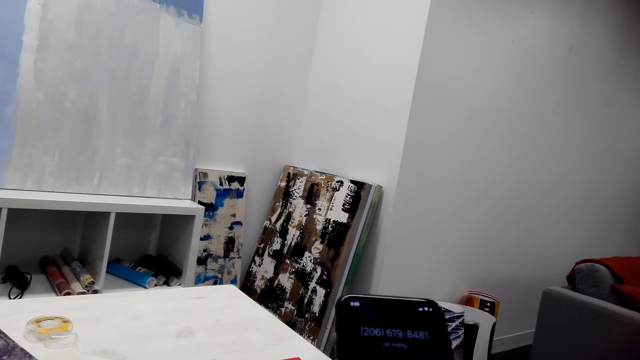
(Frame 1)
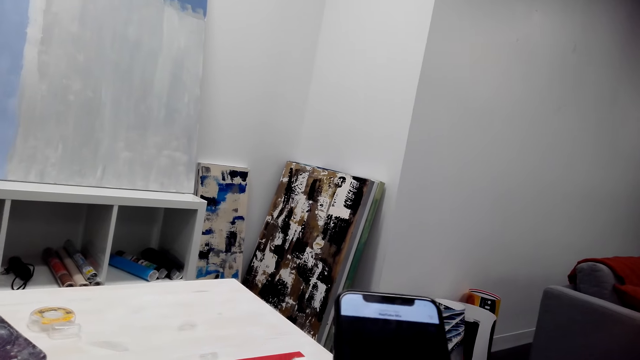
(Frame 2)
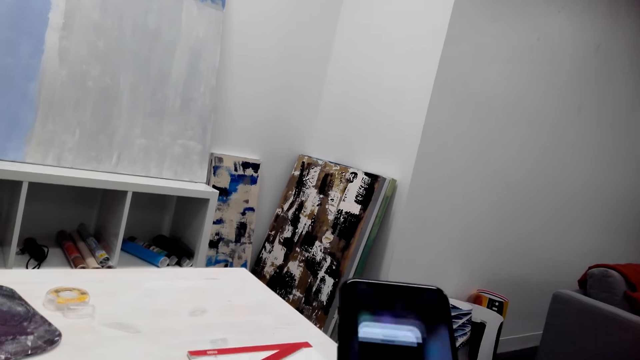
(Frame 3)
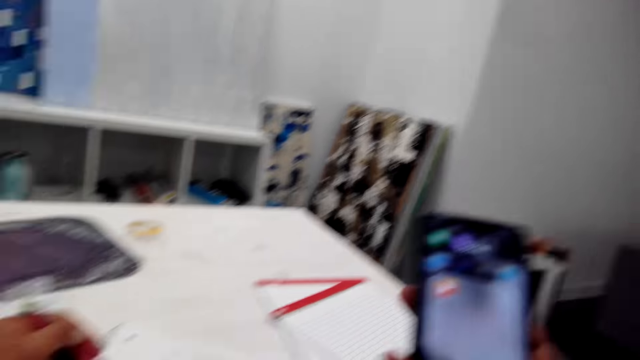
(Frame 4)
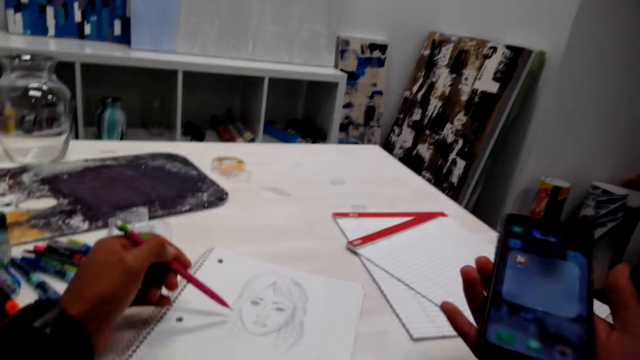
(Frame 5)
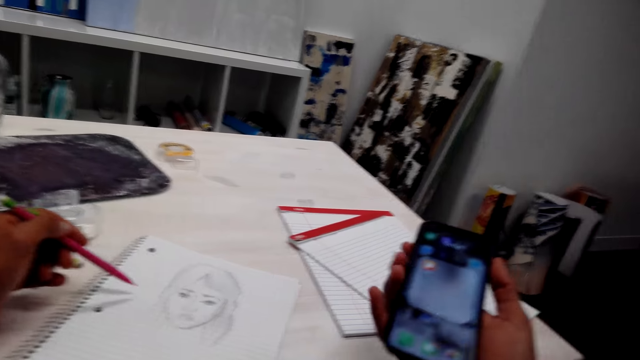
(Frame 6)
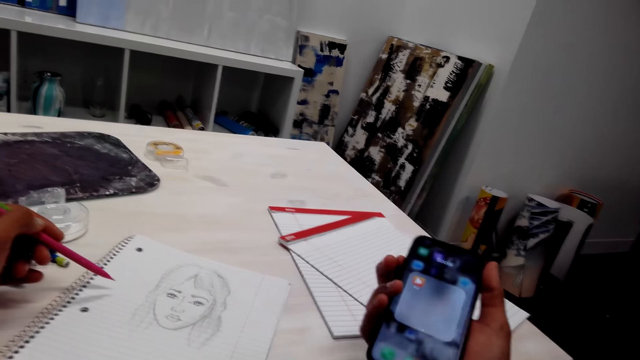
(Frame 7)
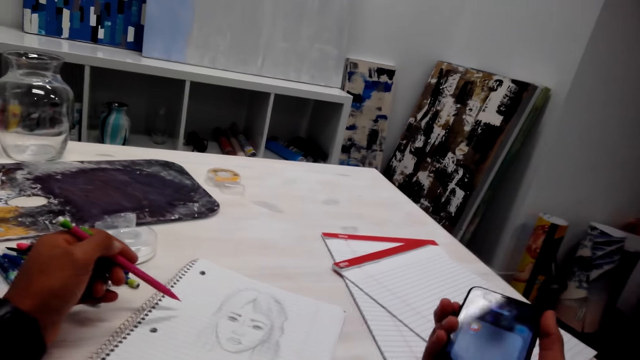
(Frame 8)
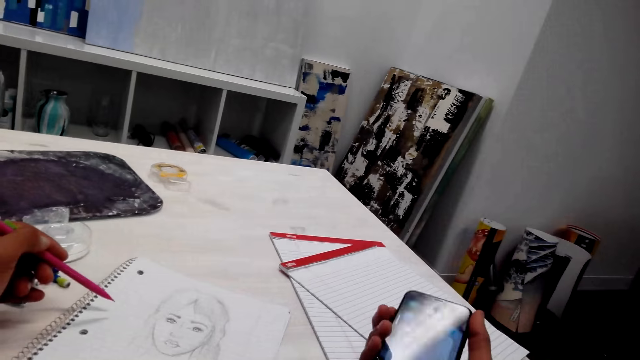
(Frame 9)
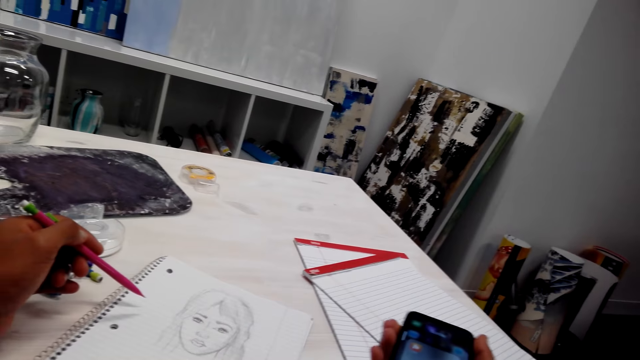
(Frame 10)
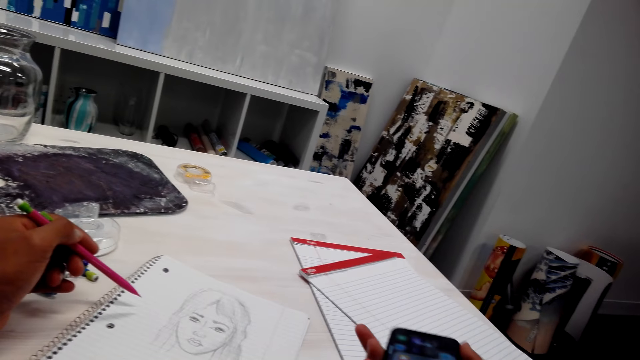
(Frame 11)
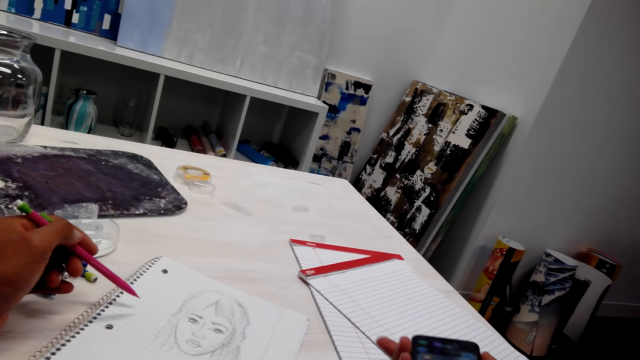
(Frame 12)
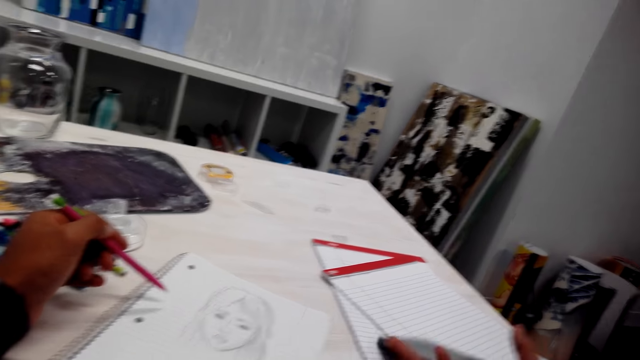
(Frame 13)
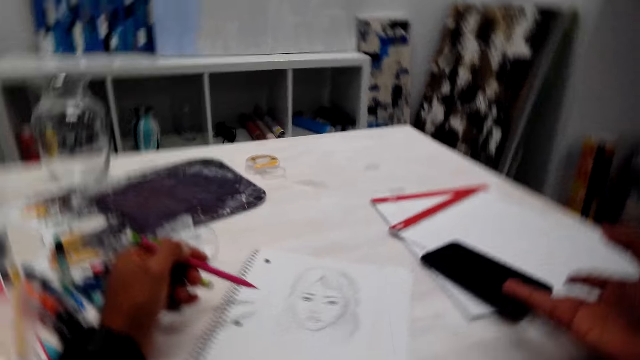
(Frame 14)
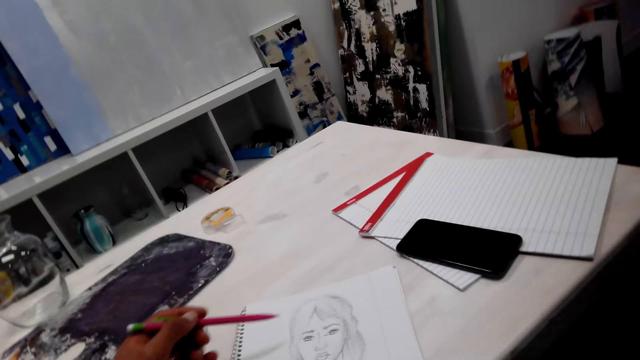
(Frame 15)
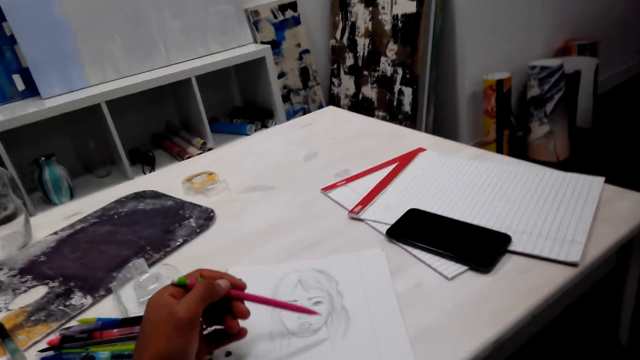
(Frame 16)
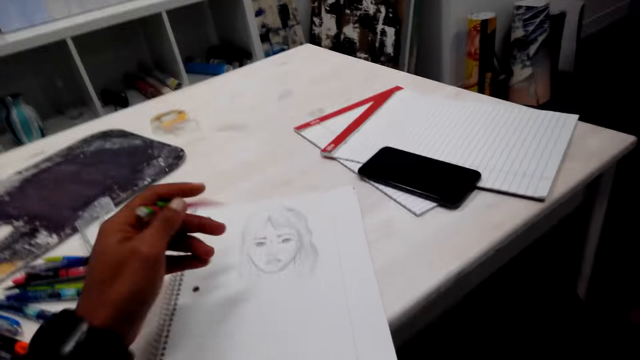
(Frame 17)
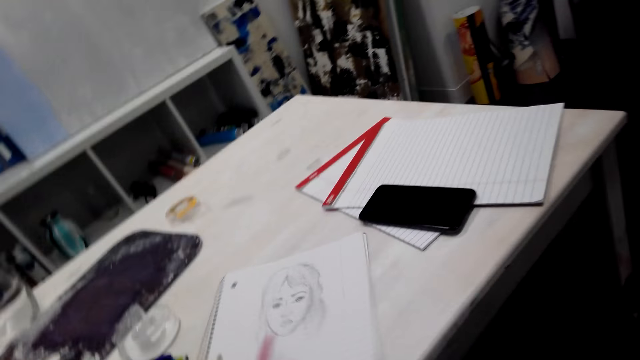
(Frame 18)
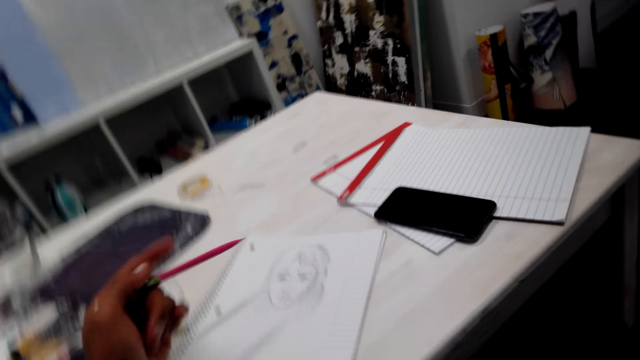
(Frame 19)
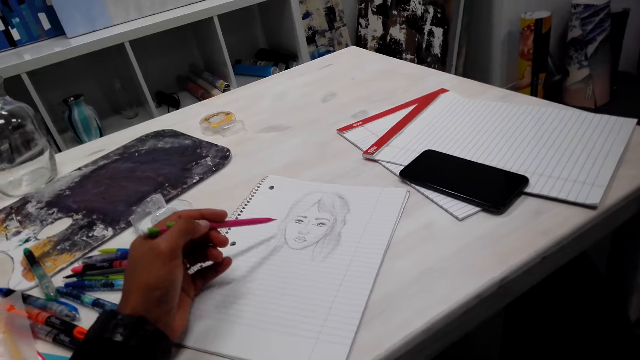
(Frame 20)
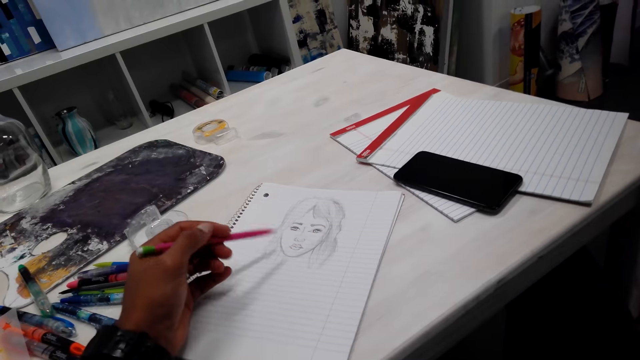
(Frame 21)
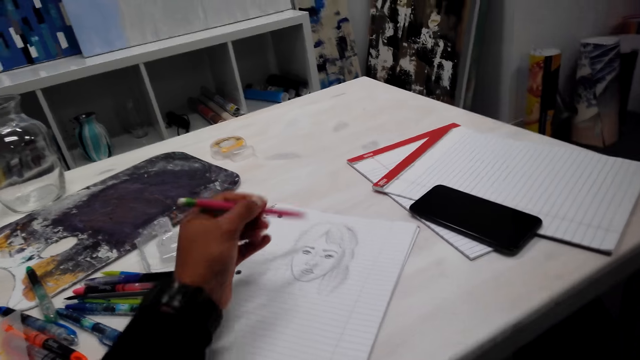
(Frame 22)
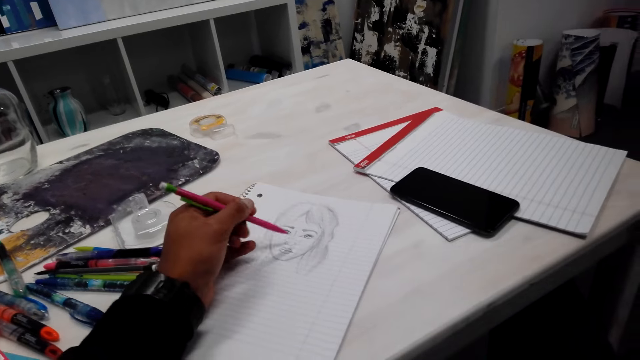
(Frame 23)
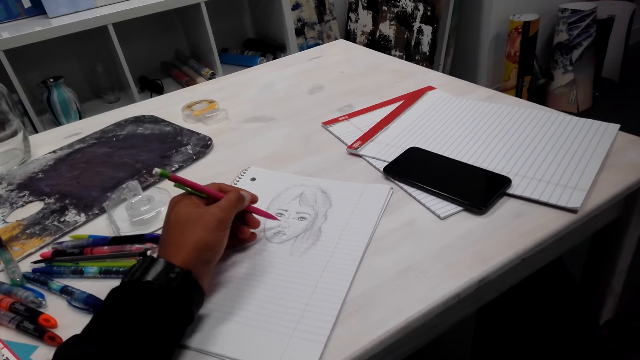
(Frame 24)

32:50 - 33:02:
The camera wearer presses the phone button. They put the phone down on the table. They draw a picture on a paper. They tilt the paper. They hold the pencil.

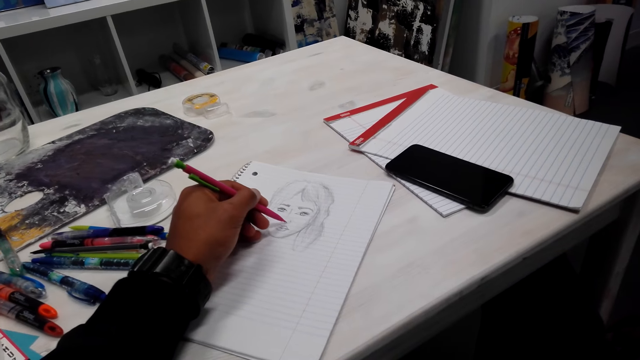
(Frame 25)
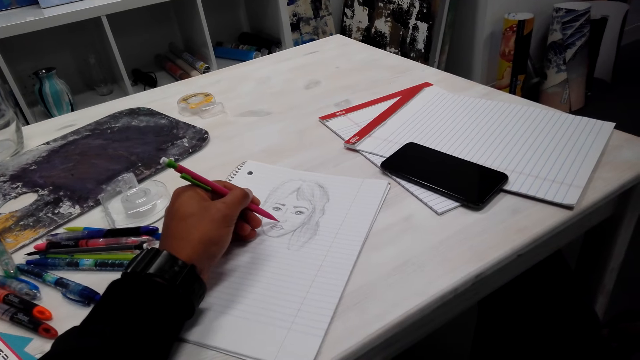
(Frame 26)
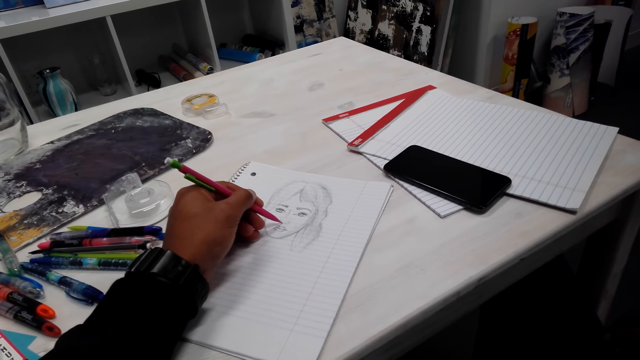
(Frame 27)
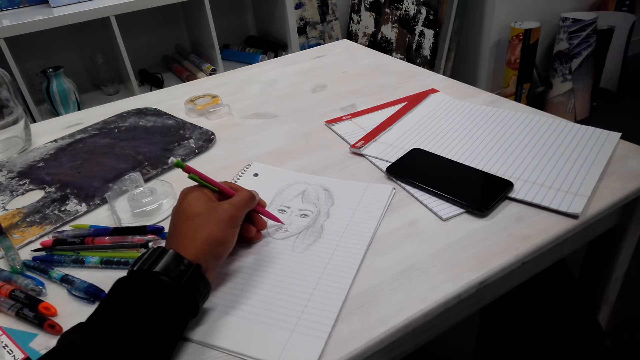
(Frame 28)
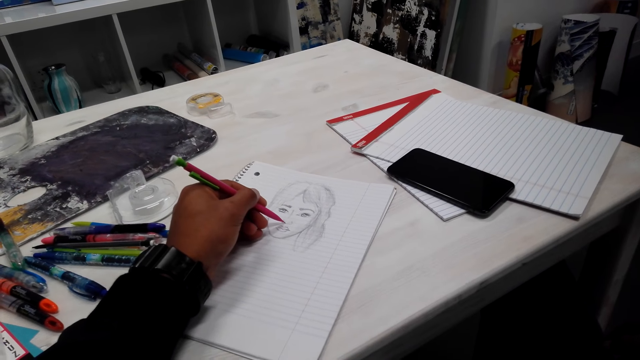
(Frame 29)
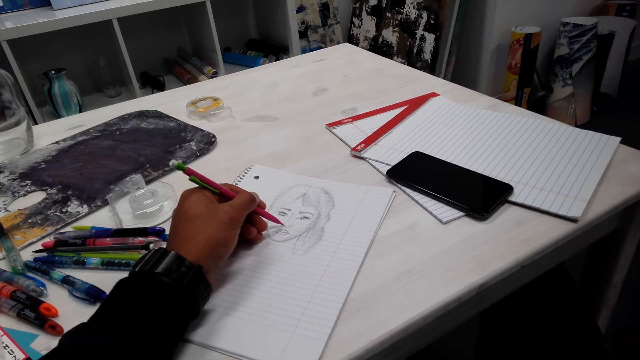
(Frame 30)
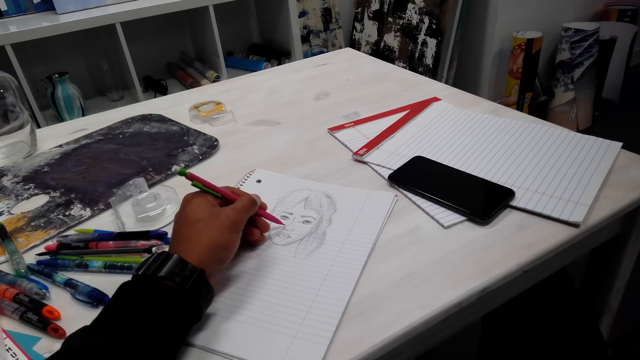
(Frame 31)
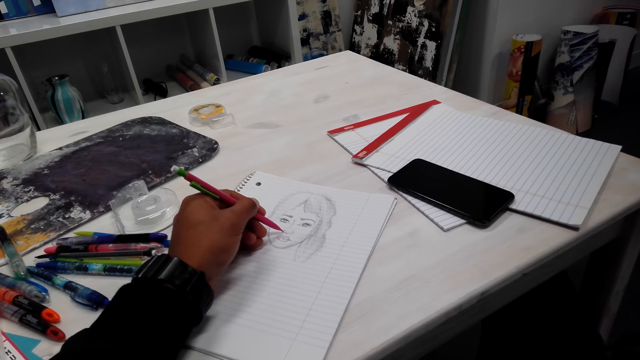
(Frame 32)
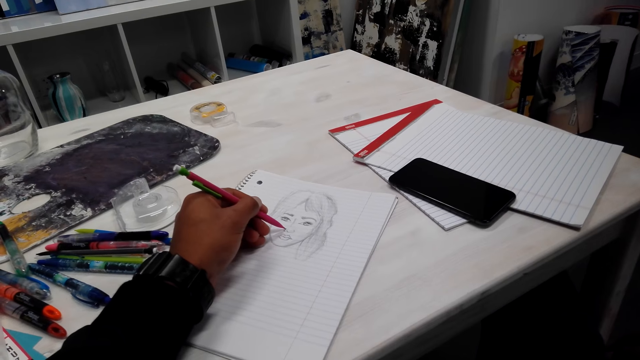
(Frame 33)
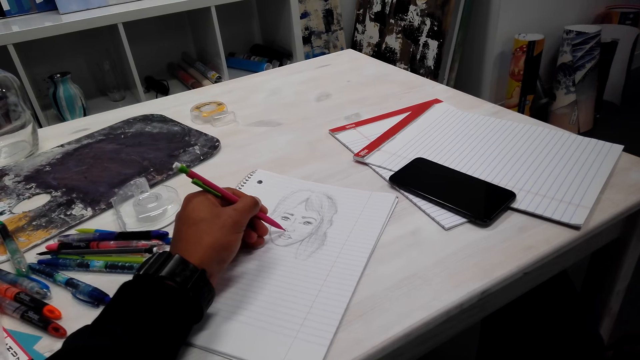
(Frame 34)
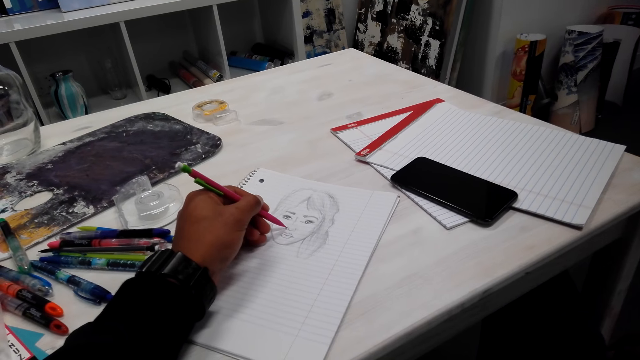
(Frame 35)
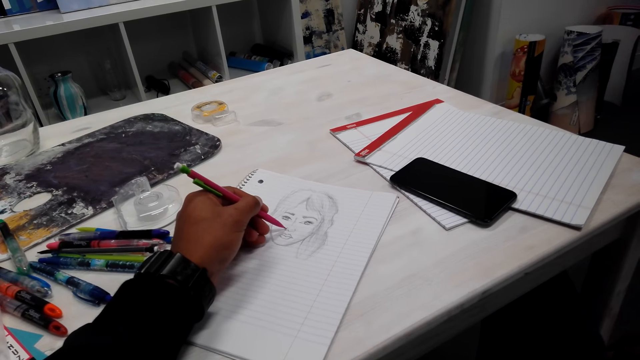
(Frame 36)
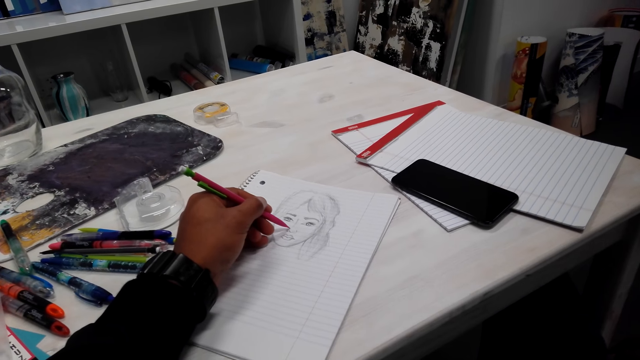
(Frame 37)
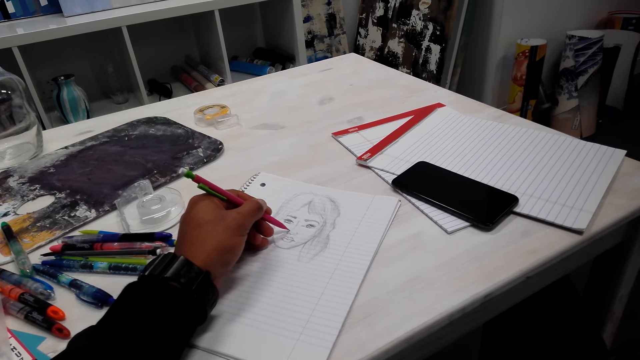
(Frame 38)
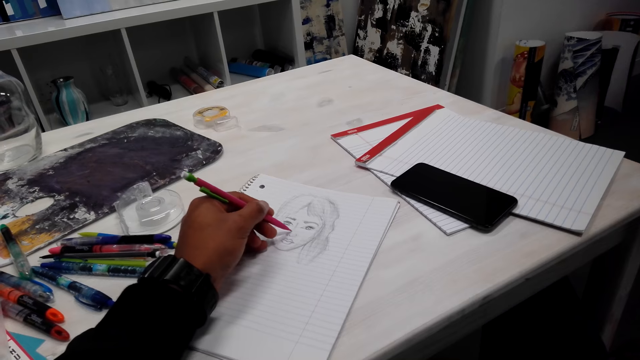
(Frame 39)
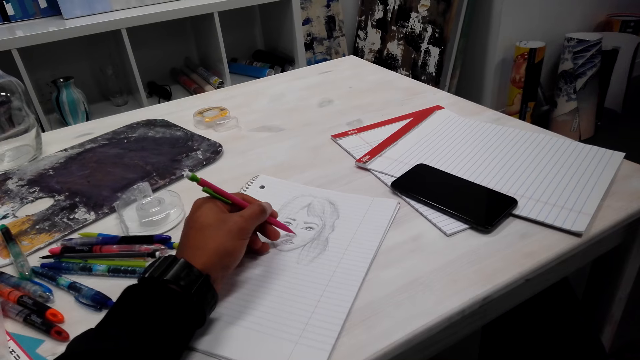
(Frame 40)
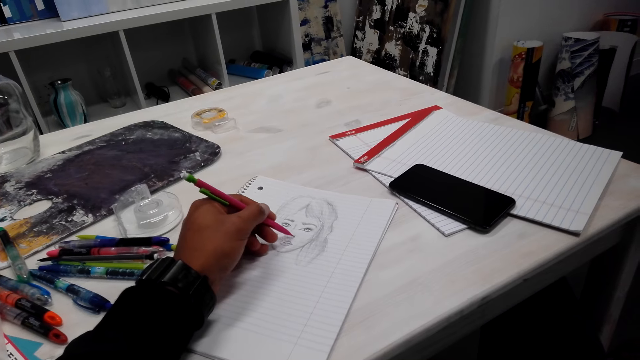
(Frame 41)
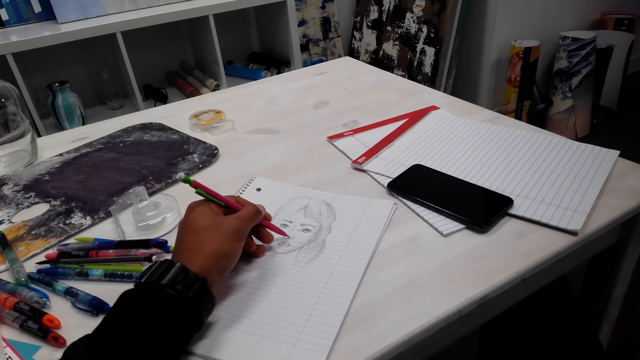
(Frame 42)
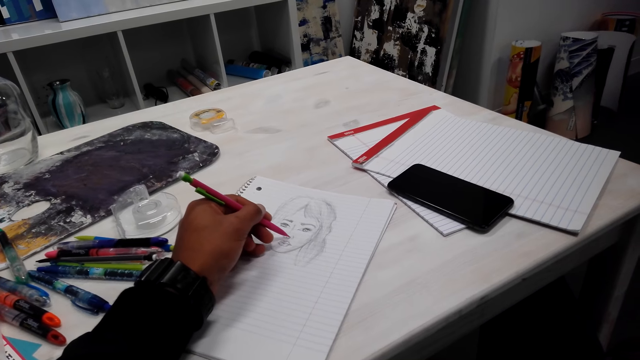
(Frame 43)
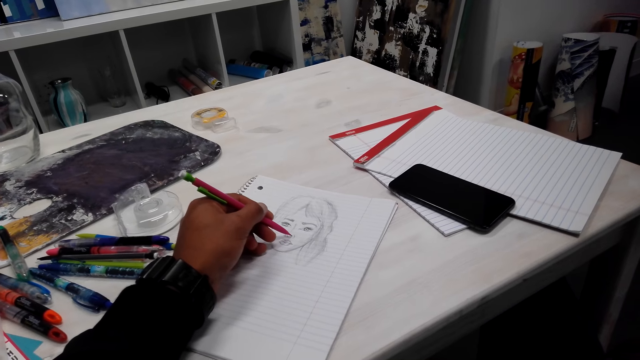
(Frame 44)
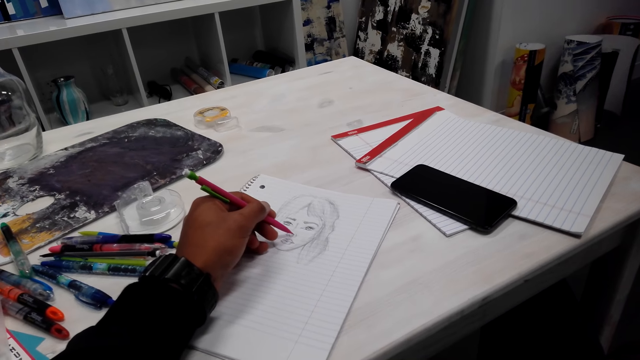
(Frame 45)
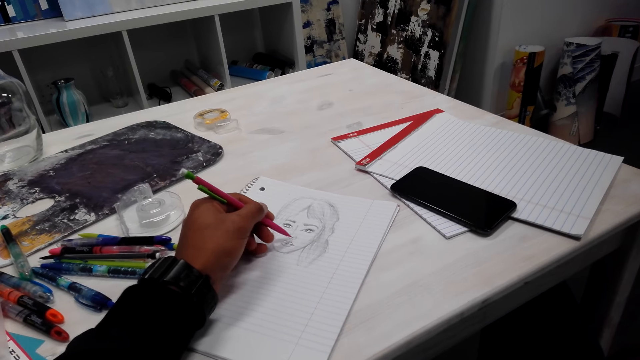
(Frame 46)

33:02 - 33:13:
The camera wearer draws on a paper.
